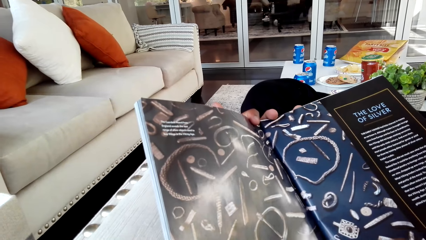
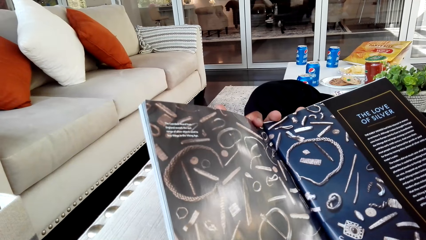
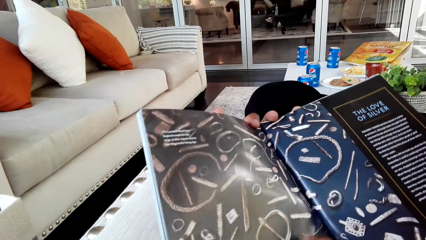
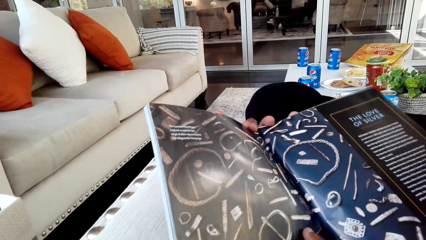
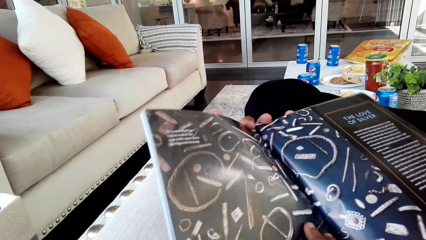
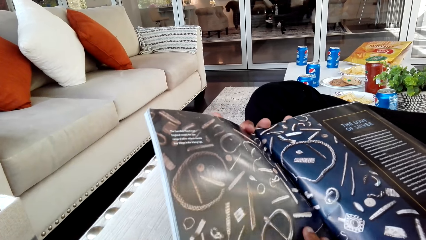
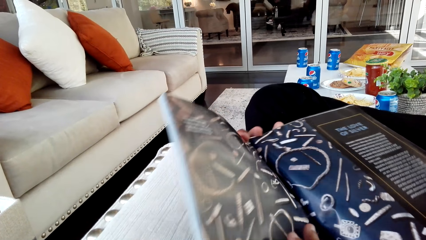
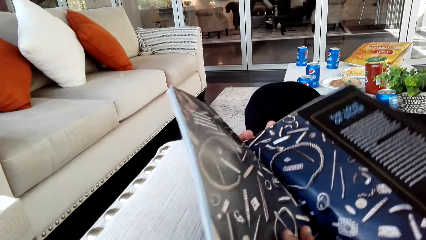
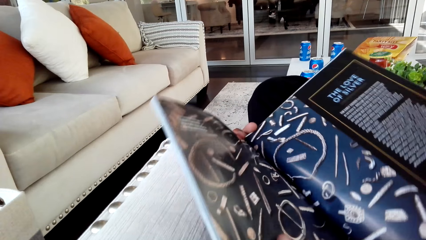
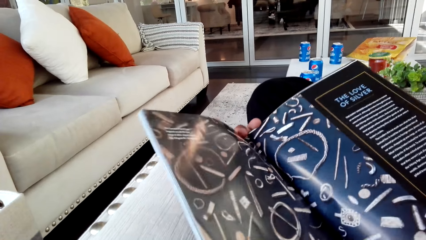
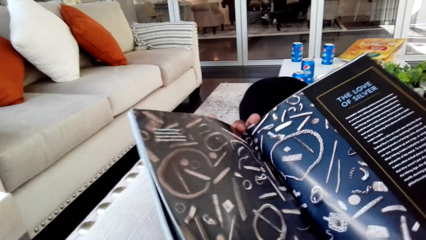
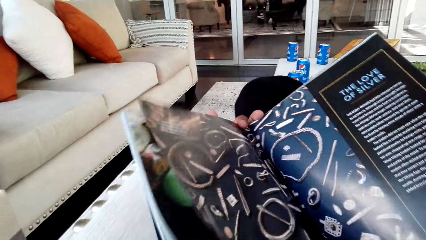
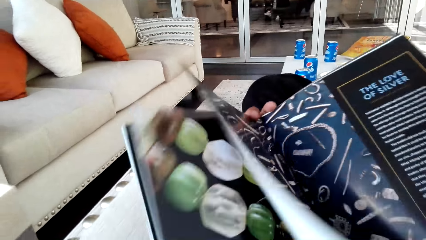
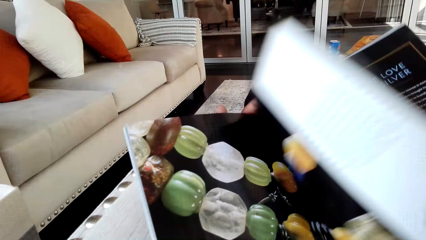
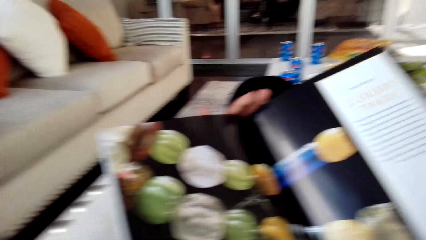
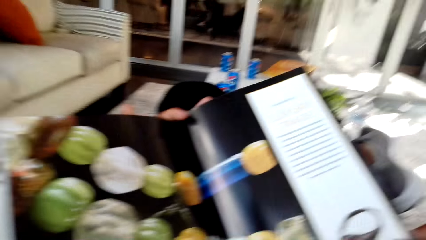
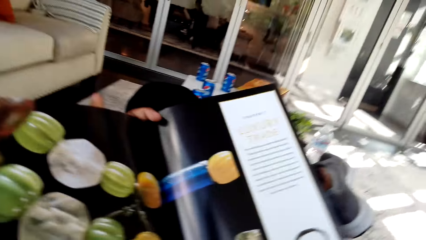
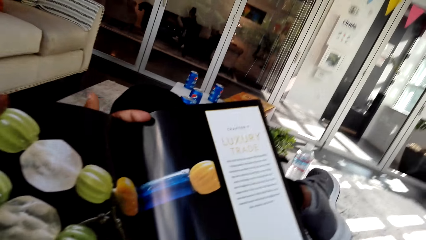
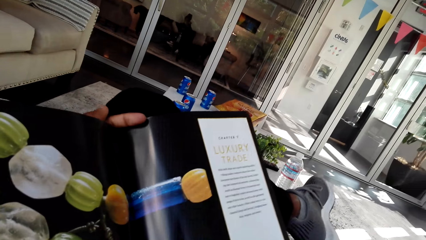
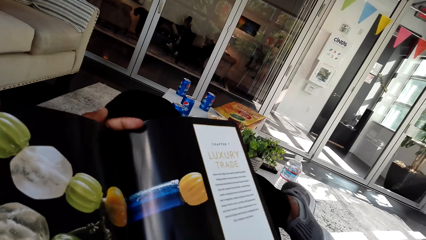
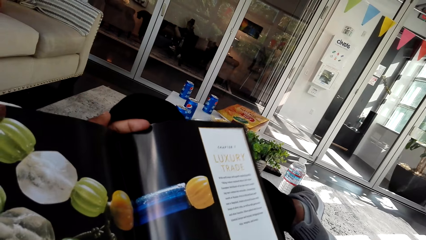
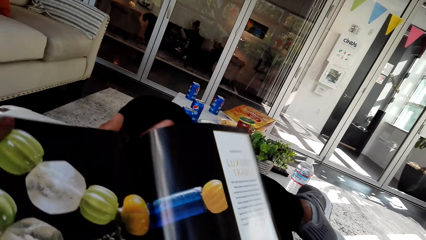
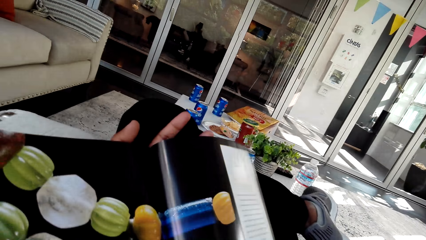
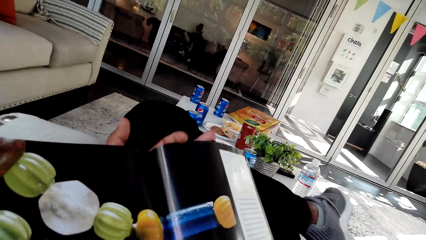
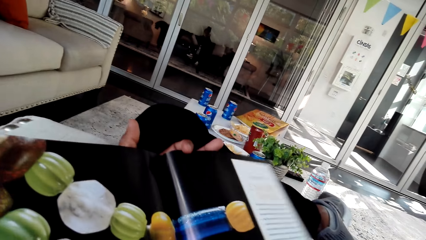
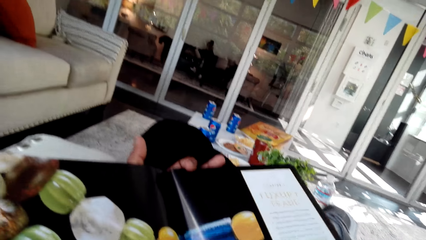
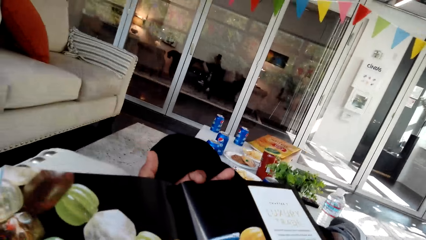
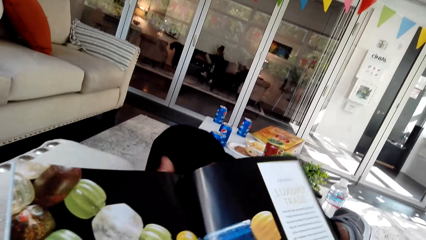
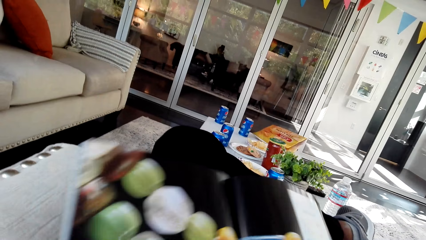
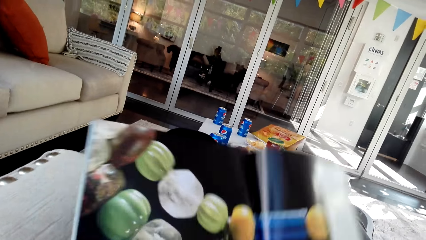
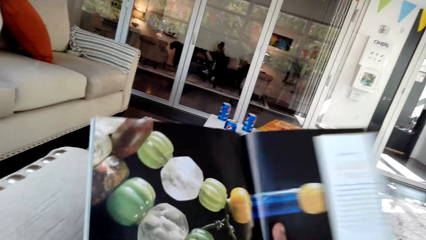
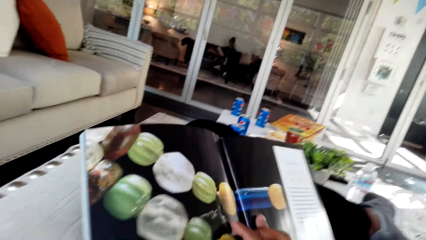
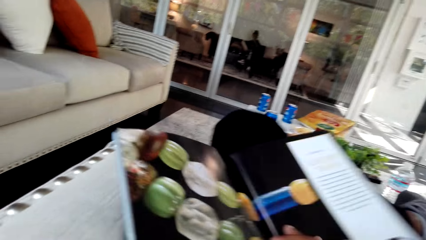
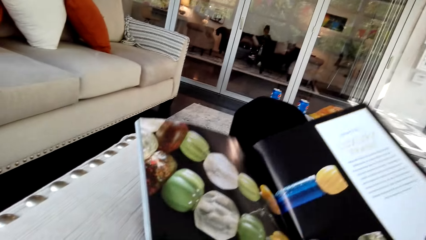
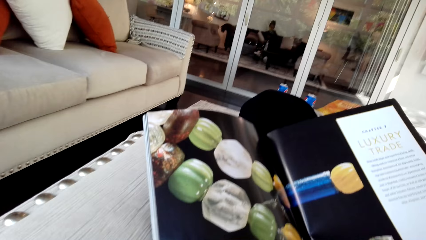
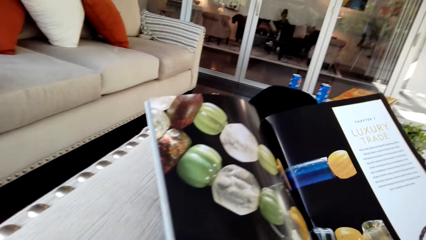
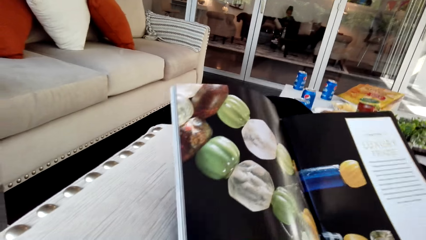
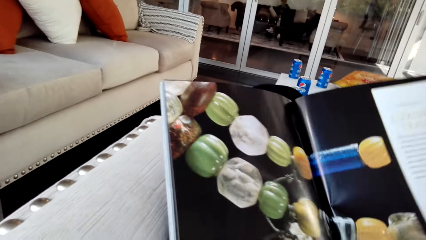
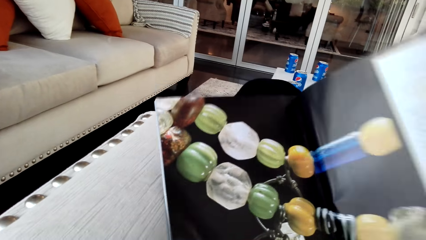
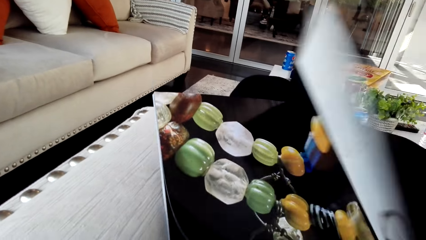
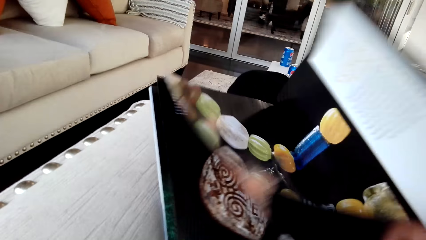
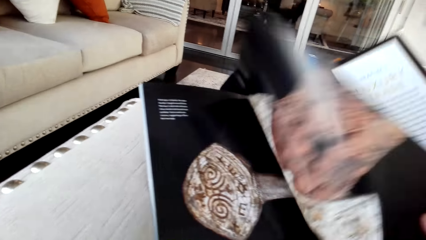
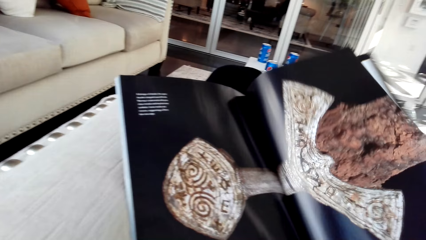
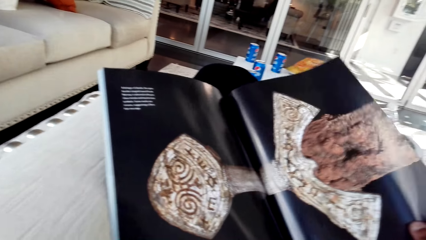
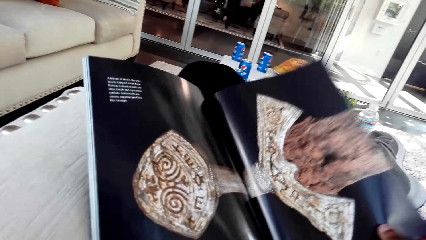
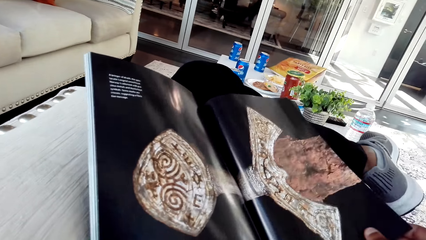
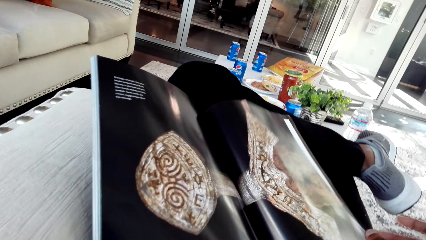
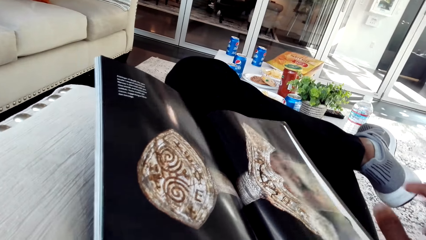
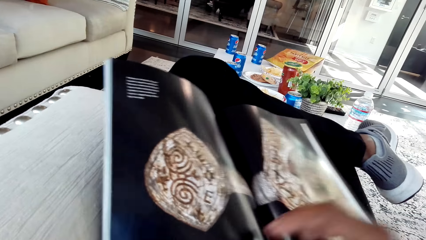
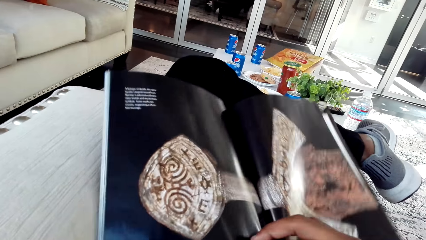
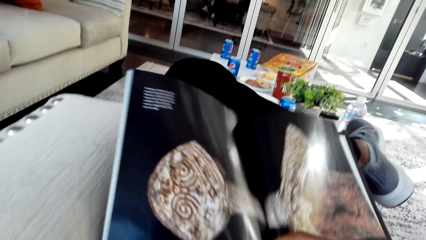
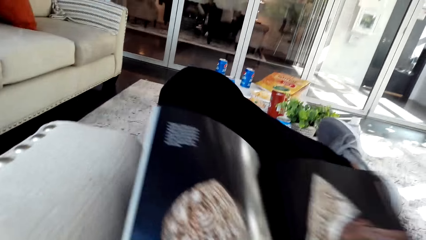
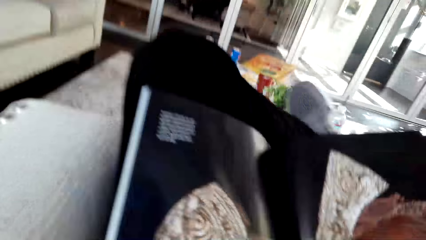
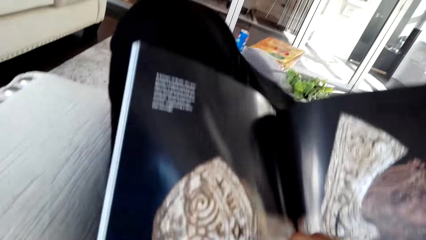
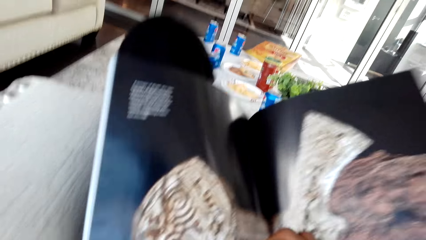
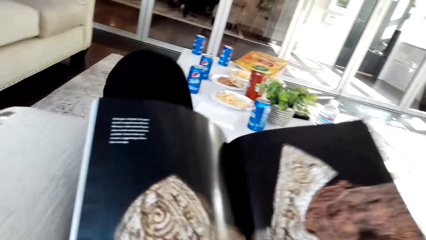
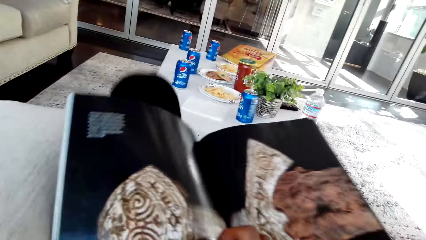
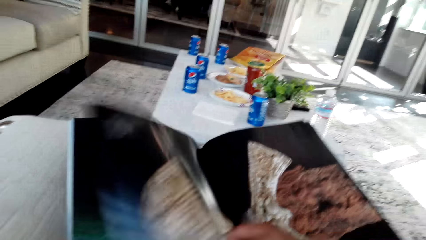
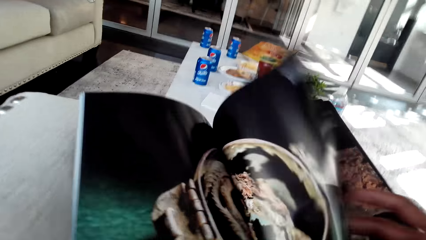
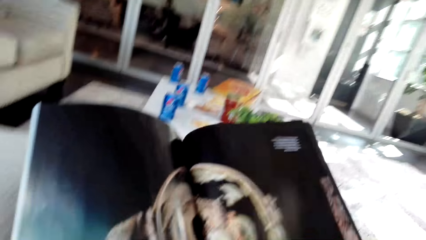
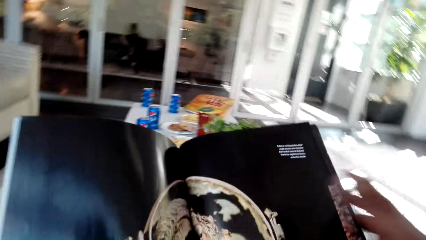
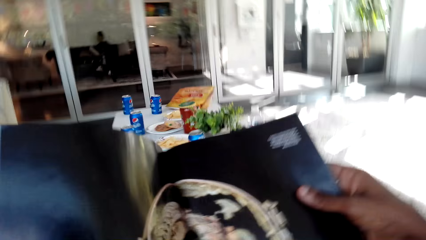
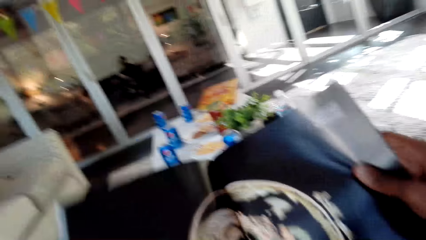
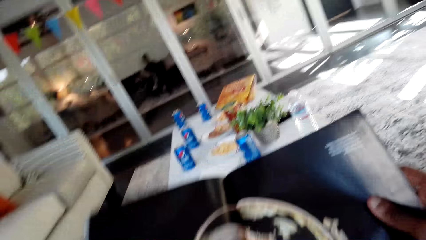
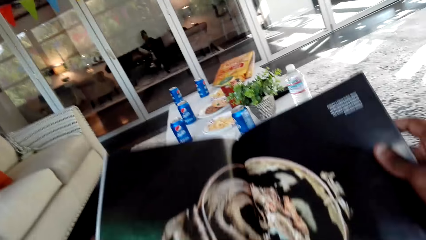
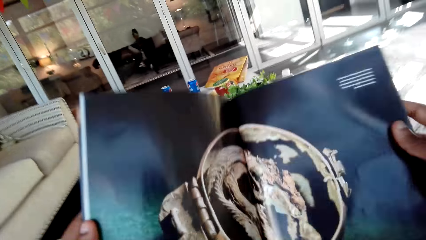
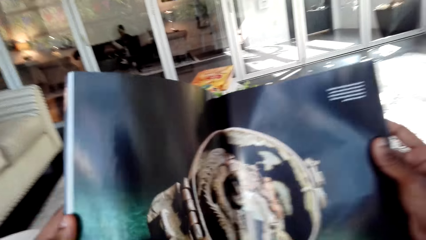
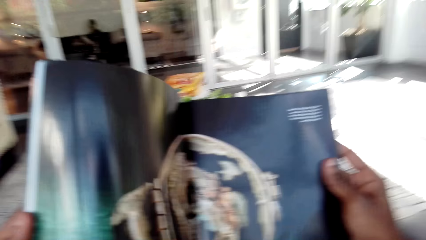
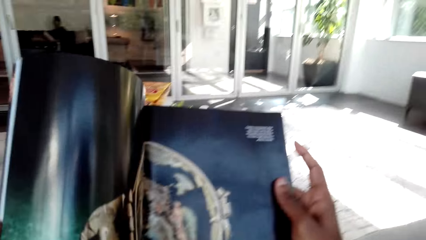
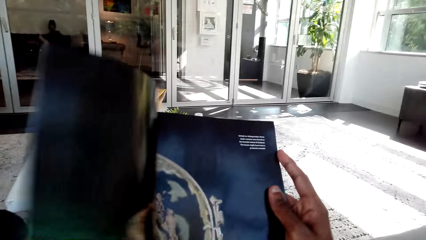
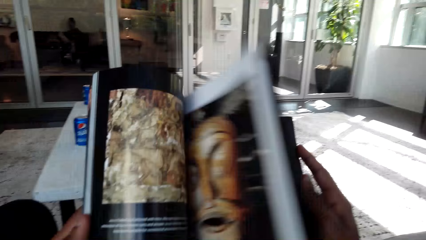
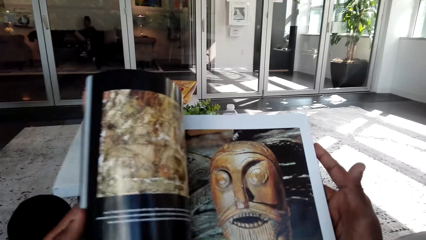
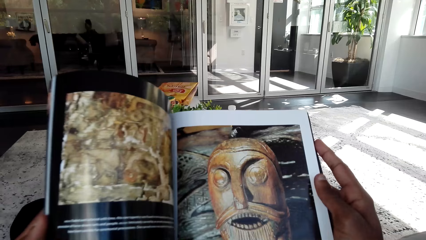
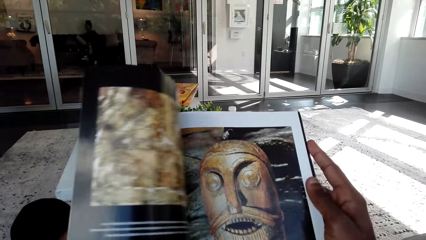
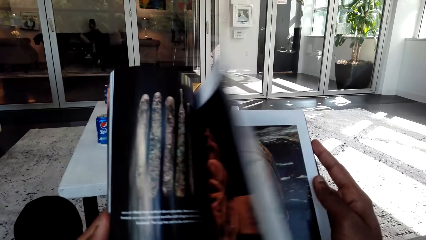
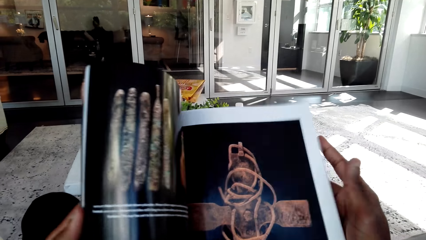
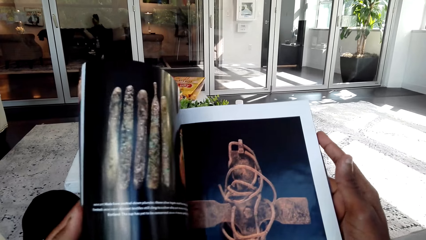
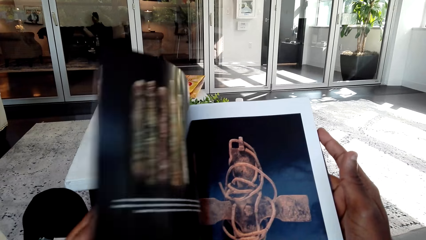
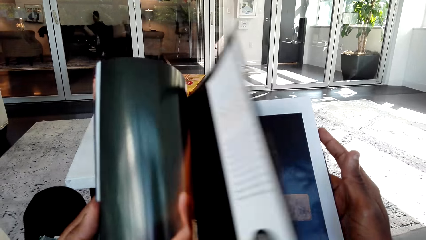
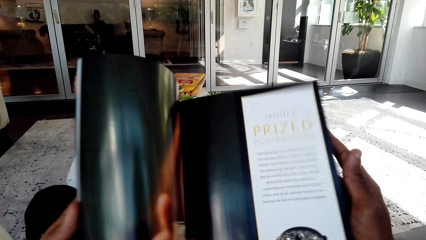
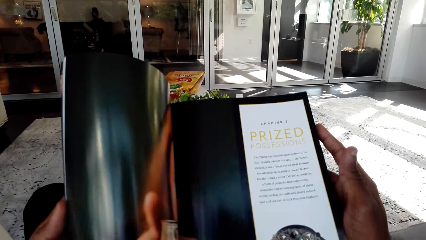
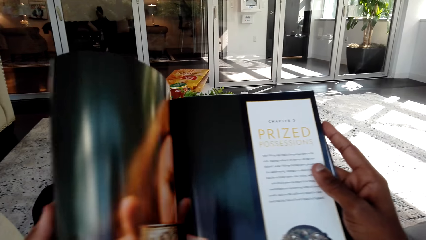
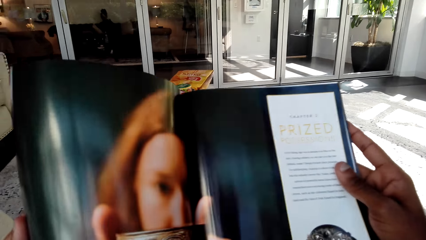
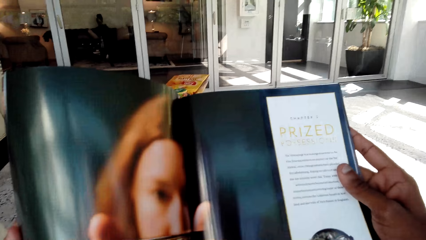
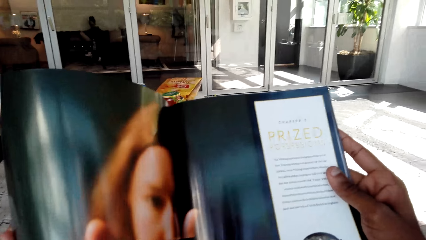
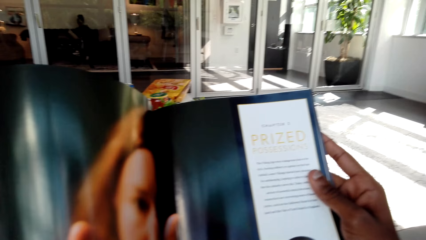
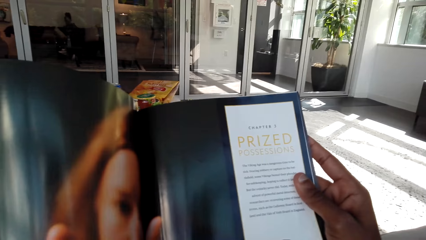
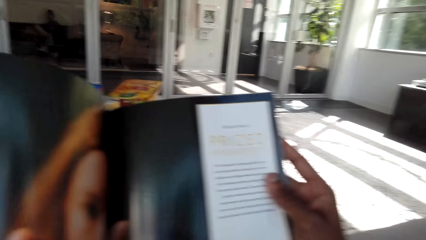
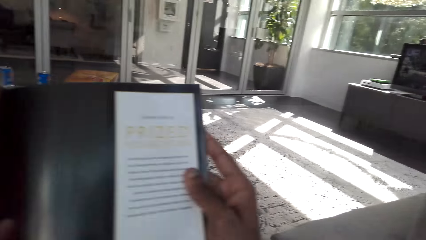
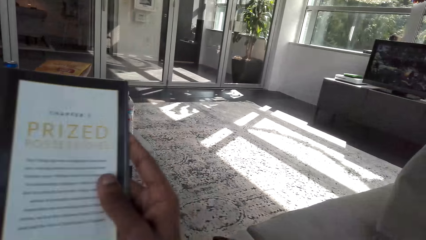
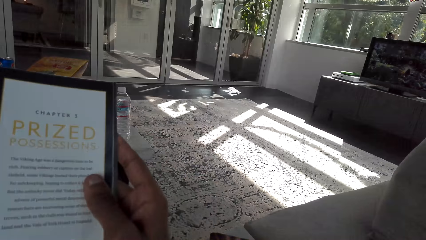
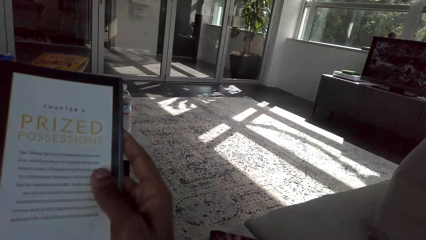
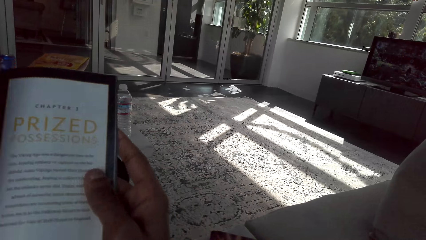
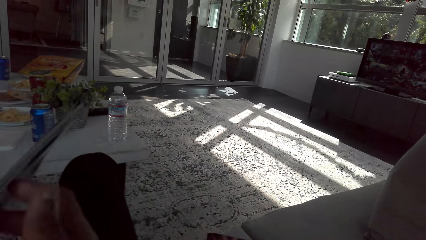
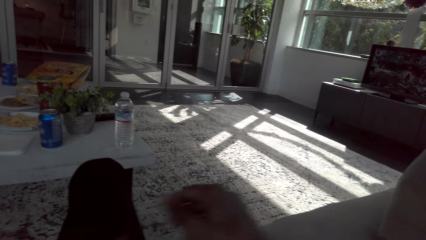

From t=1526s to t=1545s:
The camera wearer opens the magazine. They look at the magazine. They open the magazine. They look at the magazine. They open the magazine. They look at the magazine. They open the magazine. They look at the magazine. They open the magazine. They look at the magazine.
